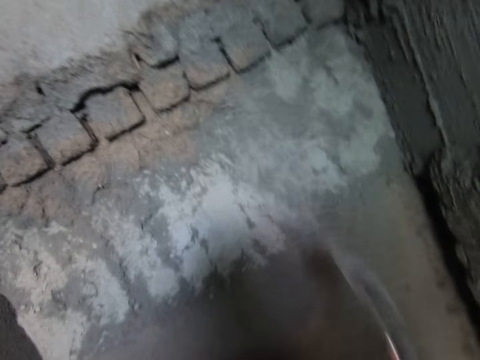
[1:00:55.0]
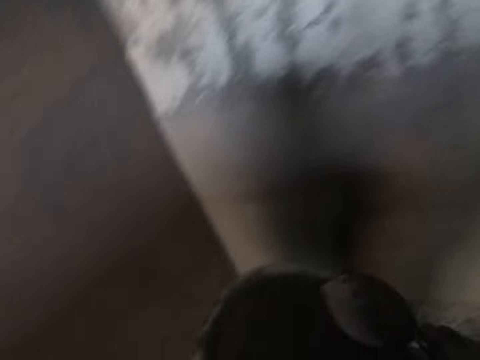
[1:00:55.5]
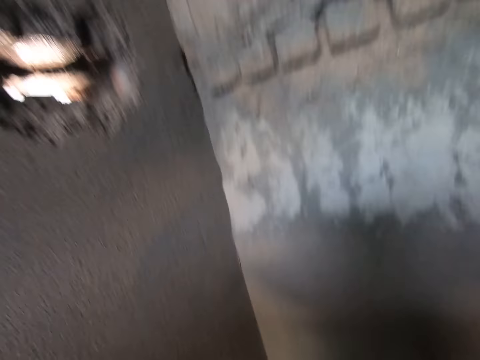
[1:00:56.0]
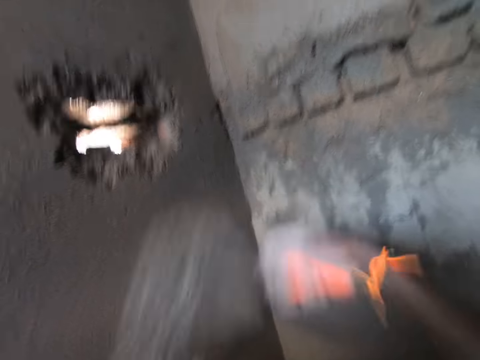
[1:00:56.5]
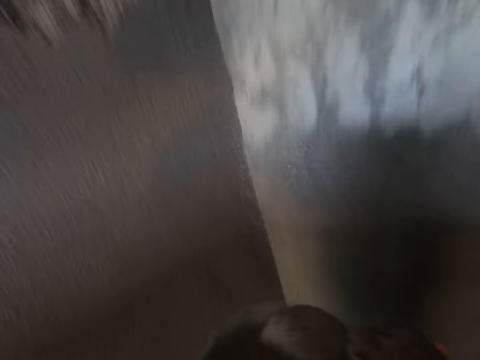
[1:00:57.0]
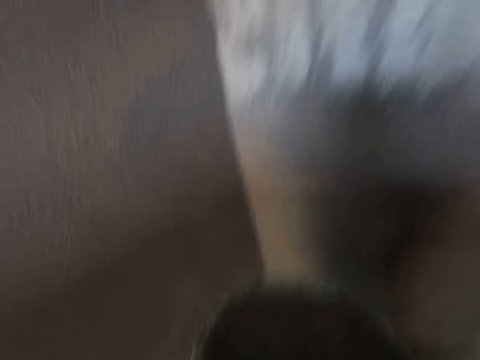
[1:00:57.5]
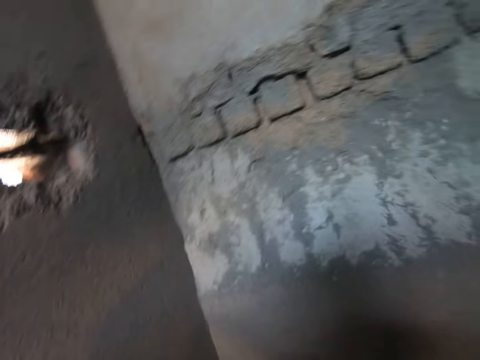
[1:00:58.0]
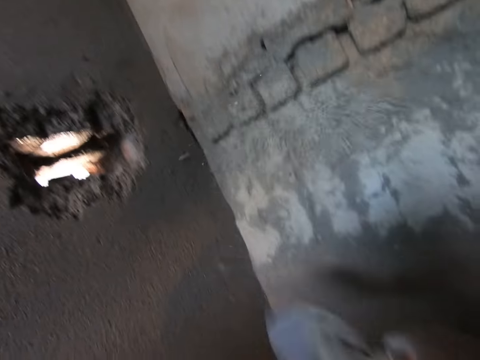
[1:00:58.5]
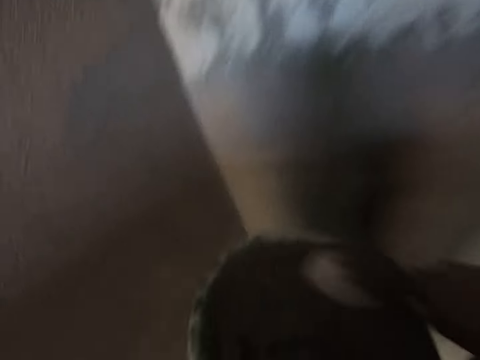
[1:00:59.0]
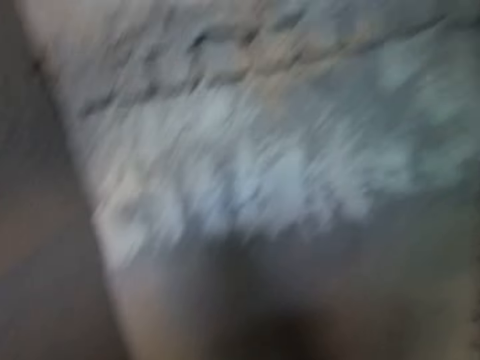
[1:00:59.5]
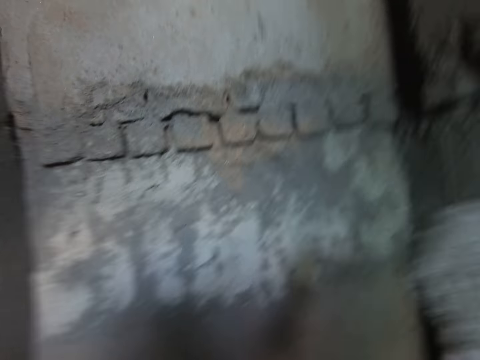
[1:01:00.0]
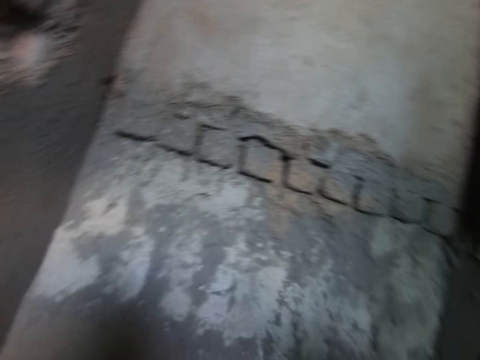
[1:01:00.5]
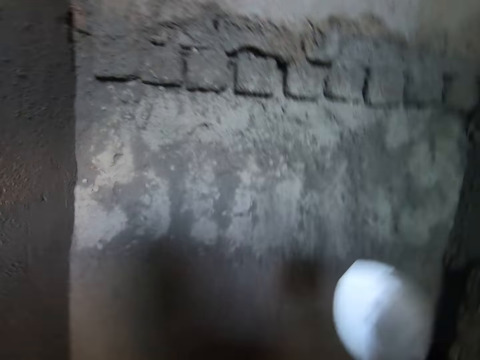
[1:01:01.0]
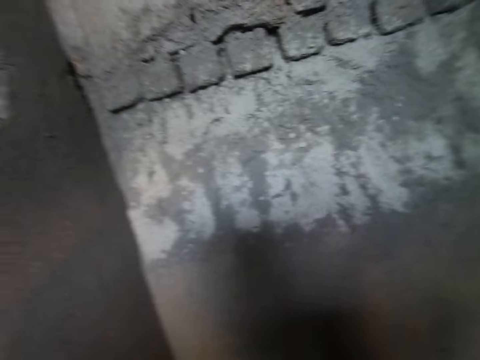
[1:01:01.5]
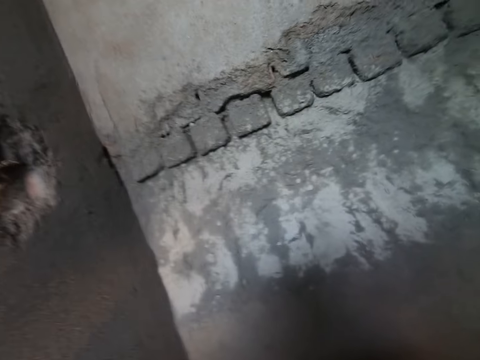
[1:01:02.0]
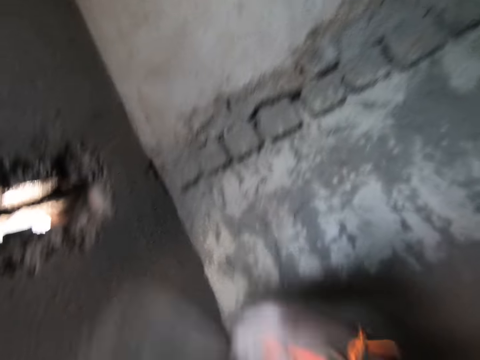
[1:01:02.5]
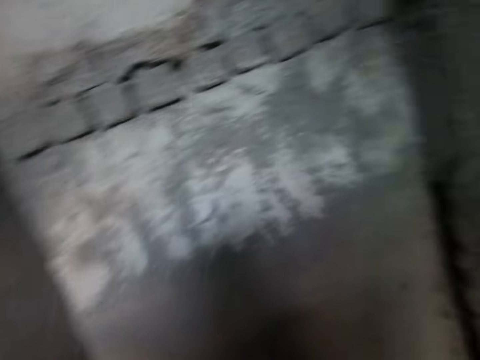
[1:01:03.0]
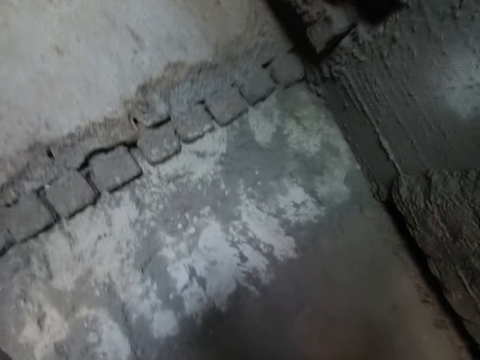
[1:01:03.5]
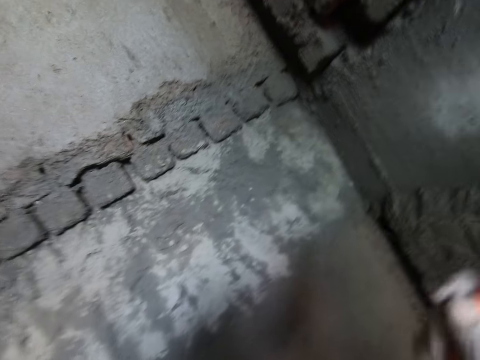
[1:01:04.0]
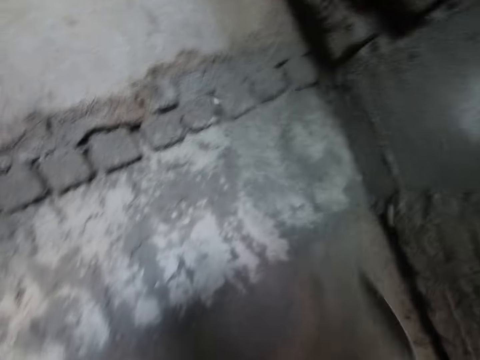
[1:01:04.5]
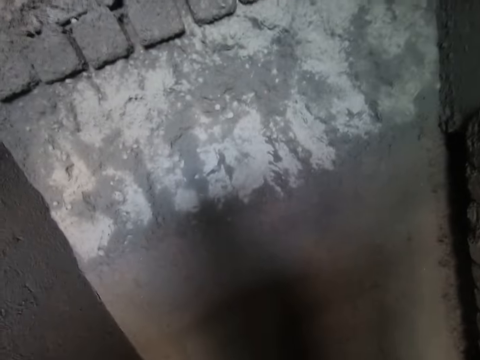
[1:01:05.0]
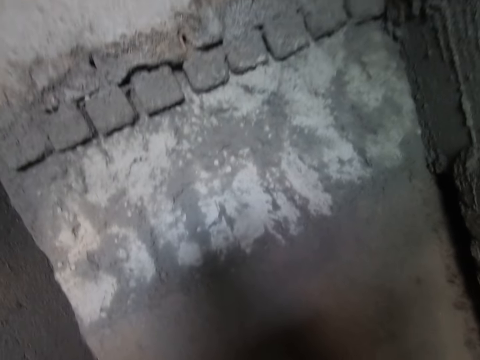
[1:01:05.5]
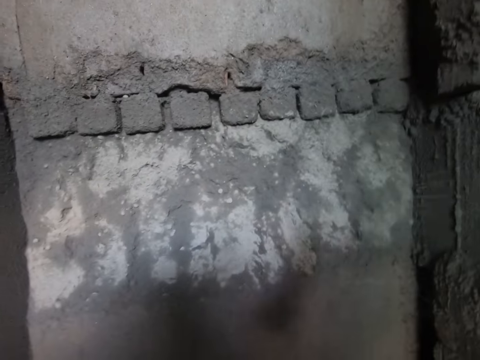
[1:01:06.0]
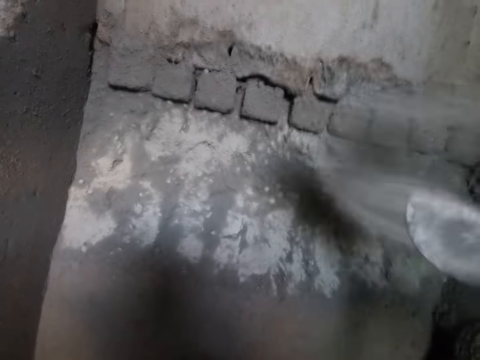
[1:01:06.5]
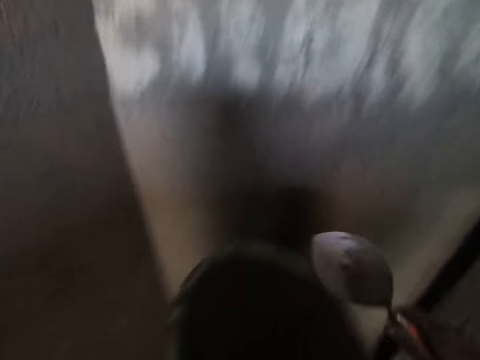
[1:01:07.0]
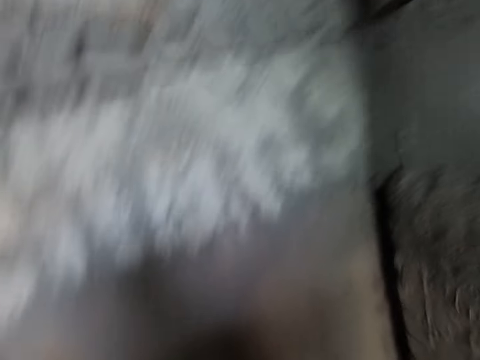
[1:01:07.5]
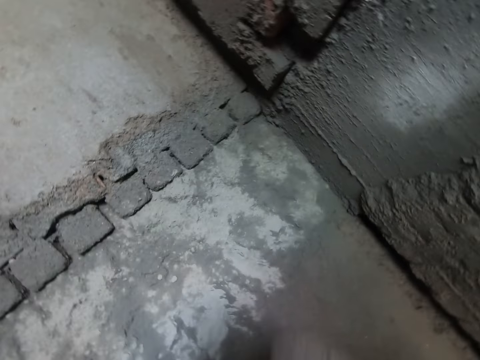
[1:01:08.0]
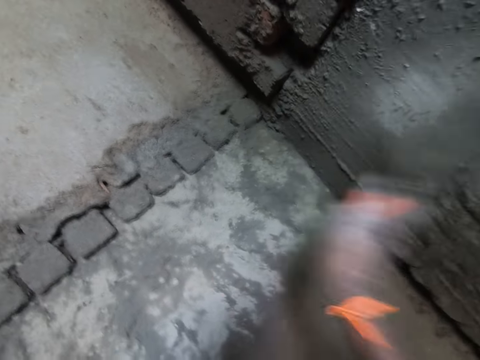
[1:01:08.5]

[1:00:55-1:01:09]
The camera wearer splashes the cement on the wall with the brick trowel in his right hand. He scoops the cement from the bowl in his left hand with the trowel in his right hand. He splashes the cement on the wall with the trowel in his right hand. He scoops the cement from the bowl in his left hand with the trowel in his right hand. He splashes the cement on the wall with the trowel in his right hand. He scoops the cement from the bowl in his left hand with the trowel in his right hand. He splashes the cement on the wall with the trowel in his right hand. He scoops the concrete with the brick trowel. He splashes the cement on the wall with the trowel in his right hand. He scoops the concrete with the brick trowel. He splashes the cement on the wall with the trowel in his right hand. He scoops the concrete with the brick trowel. He splashes the cement on the wall with the trowel in his right hand. He scoops the cement from the bowl in his left hand with the trowel in his right hand. He throws the concrete on the wall with the brick trowel.

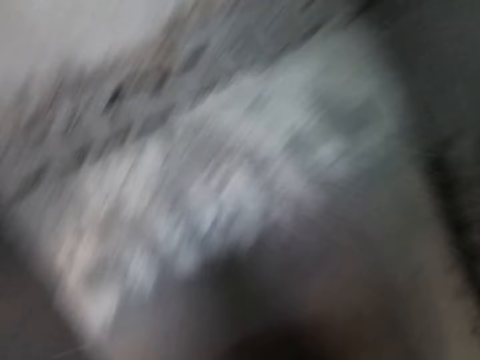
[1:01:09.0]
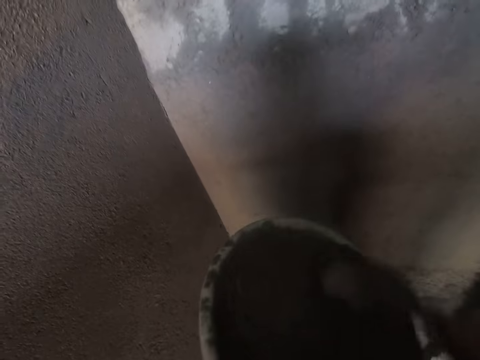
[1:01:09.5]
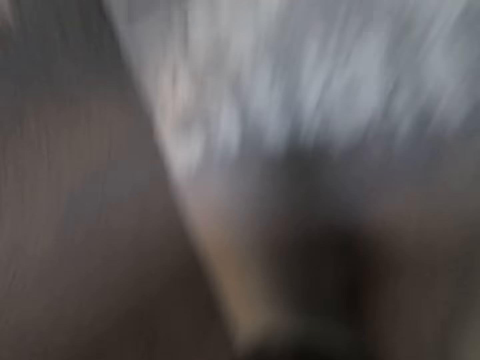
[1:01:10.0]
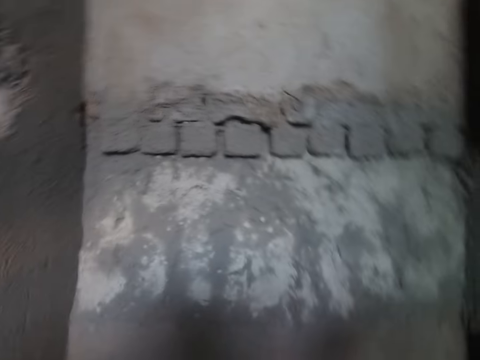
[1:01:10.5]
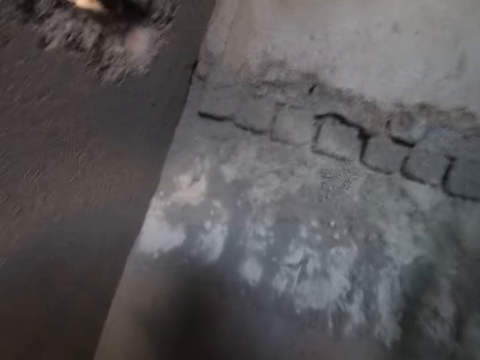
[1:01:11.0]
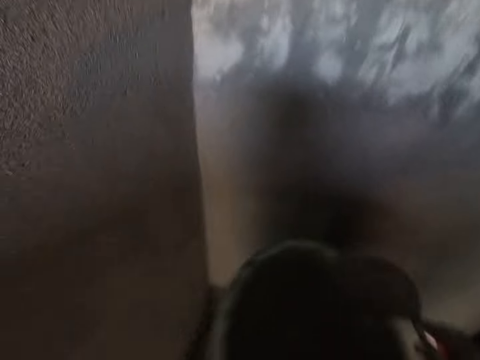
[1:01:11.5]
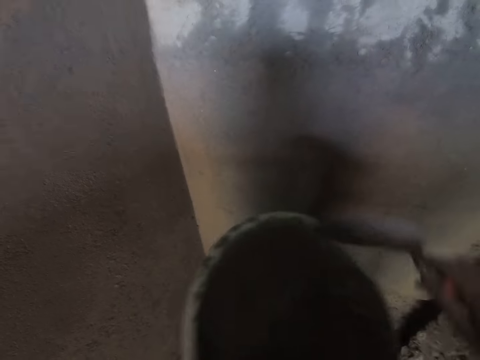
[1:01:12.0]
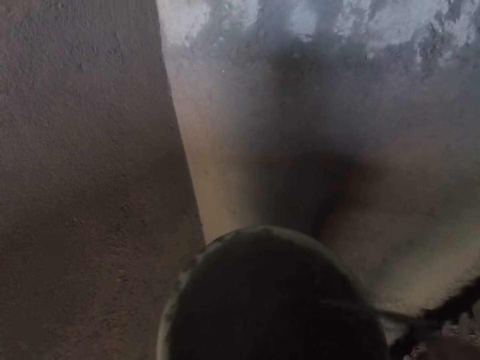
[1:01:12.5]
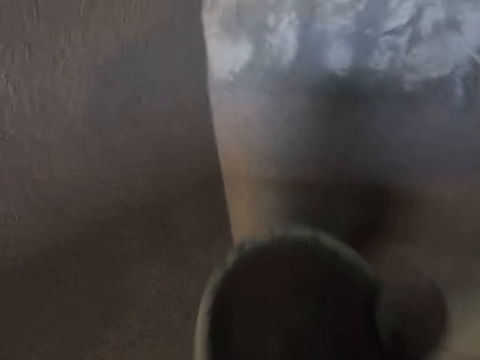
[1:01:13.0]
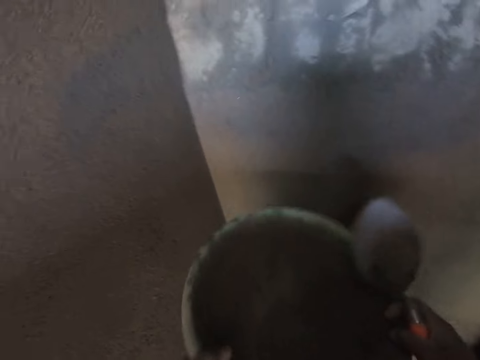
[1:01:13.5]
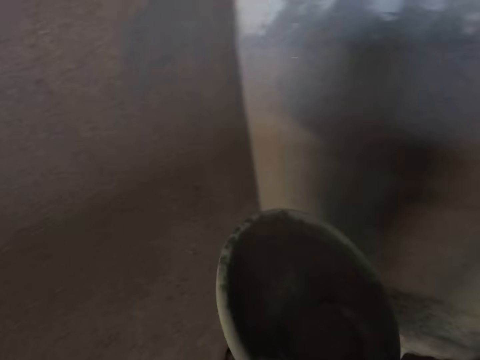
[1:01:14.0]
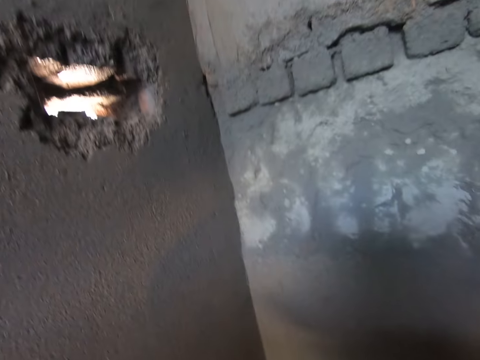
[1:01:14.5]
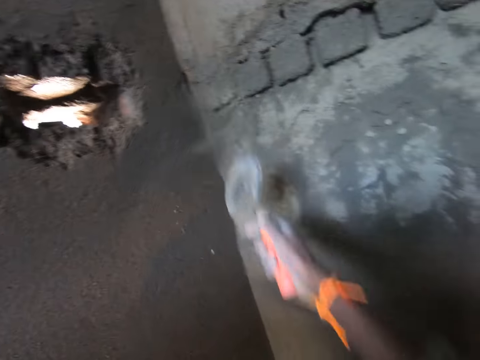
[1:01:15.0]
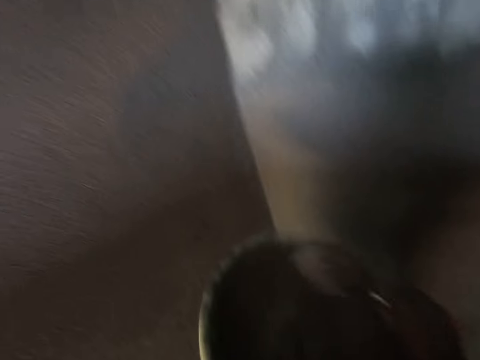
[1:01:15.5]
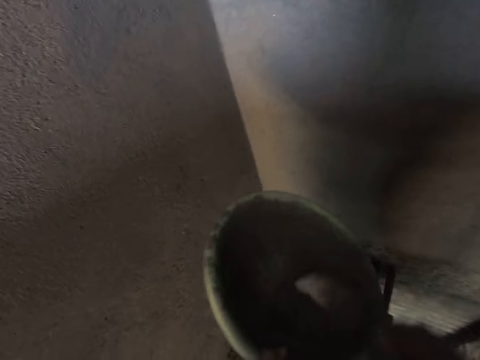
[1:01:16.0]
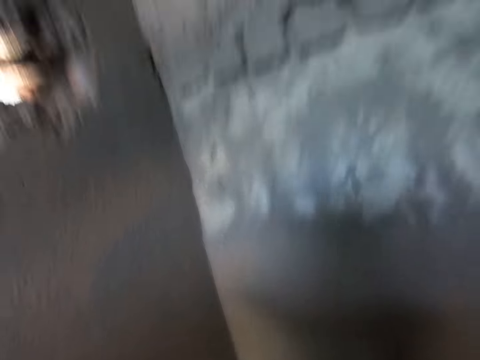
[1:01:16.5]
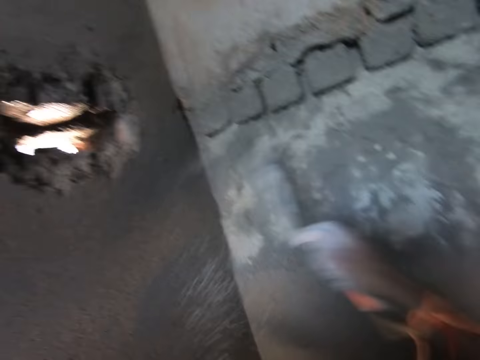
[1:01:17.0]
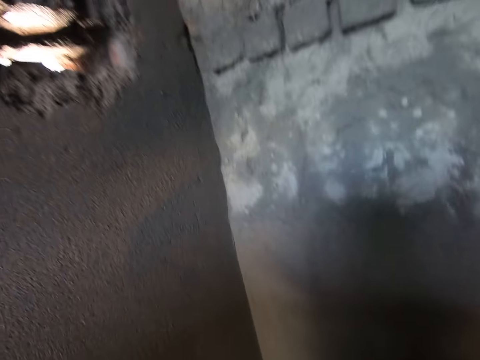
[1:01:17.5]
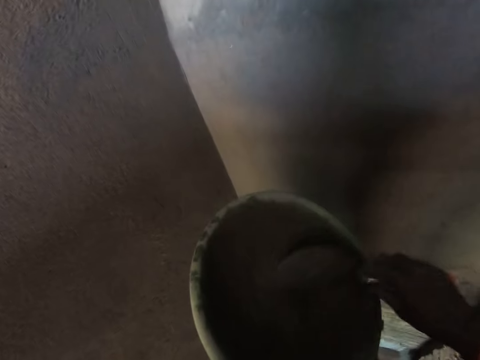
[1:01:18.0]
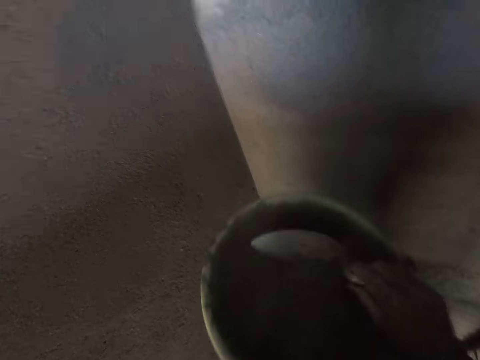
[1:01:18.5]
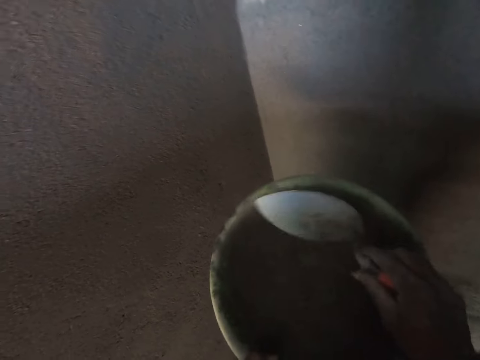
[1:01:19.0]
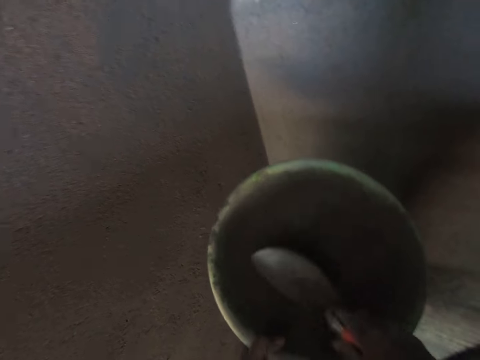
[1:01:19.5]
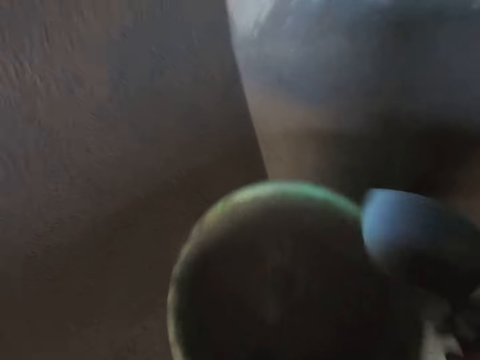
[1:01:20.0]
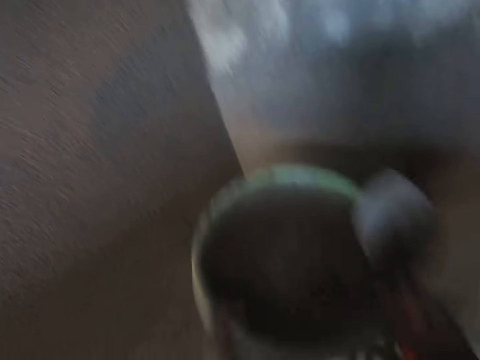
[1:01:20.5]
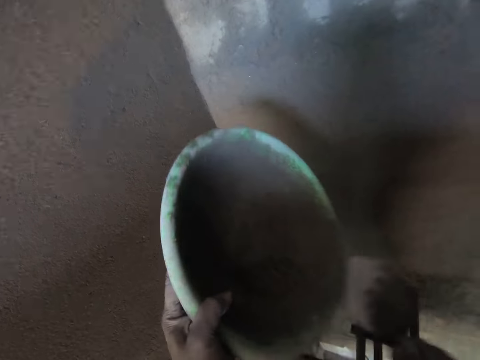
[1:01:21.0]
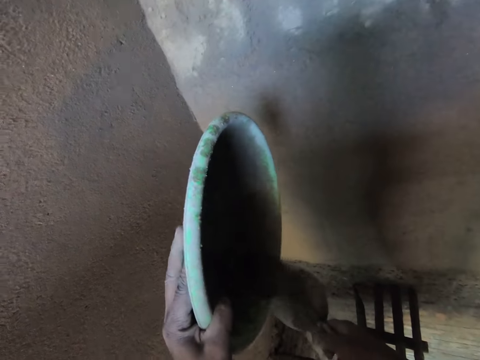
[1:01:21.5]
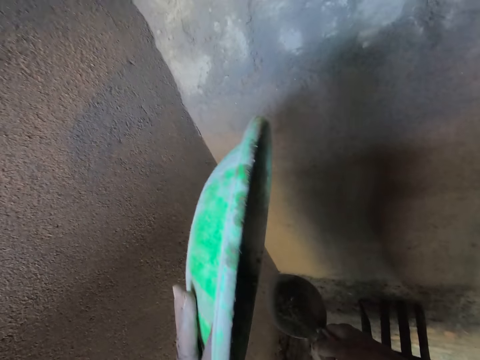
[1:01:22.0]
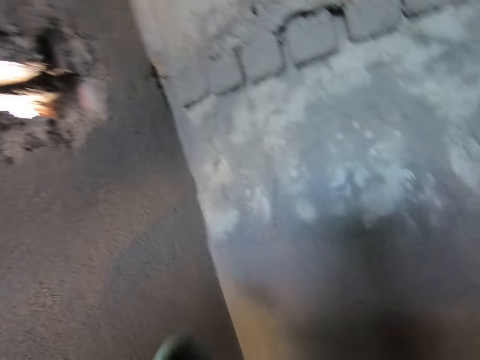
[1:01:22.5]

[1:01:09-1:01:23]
The camera wearer scoops the cement from the bowl in his left hand with the brick trowel in his right hand. He splashes the cement on the wall with the trowel in his right hand. He scrapes the cement in the bowl with the trowel in his right hand. He hits the trowel on the bowl in his left hand with his right hand. He shakes the bowl with both hands. He scoops the cement from the bowl in his left hand with the trowel in his right hand. He splashes the cement on the wall with the trowel in his right hand. He scoops the cement from the bowl in his left hand with the trowel in his right hand. He splashes the cement on the wall with the trowel in his right hand. He scrapes the cement in the bowl with the trowel in his right hand. He hits the trowel in the bowl in his left hand with his right hand. He shakes the concrete bowl with both hands. He pours the cement in the bowl on the trowel in his right hand with his left hand.
